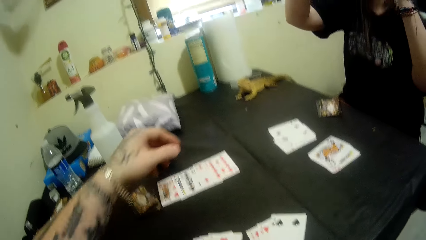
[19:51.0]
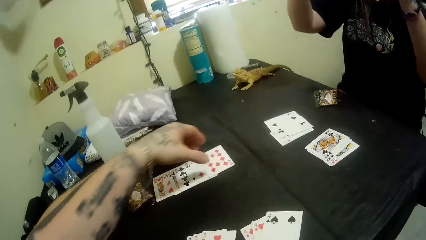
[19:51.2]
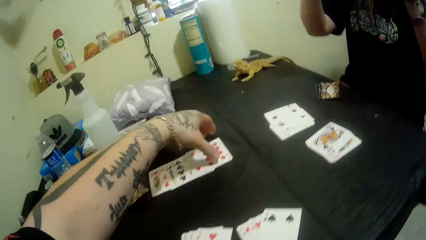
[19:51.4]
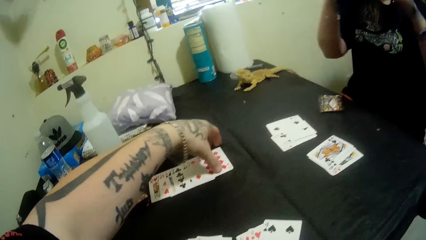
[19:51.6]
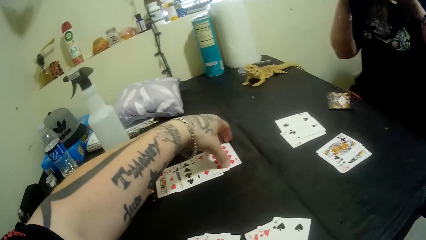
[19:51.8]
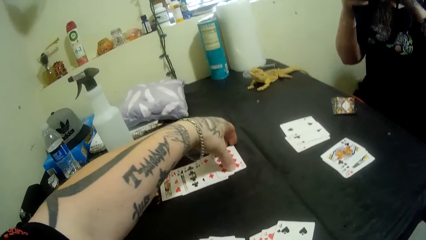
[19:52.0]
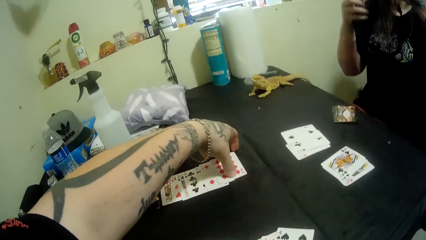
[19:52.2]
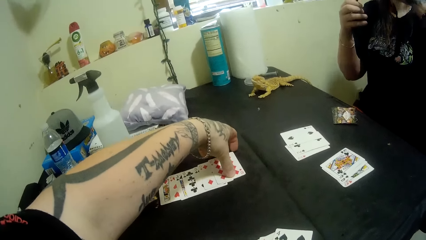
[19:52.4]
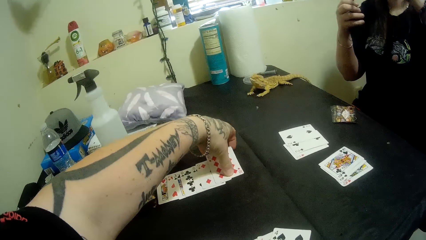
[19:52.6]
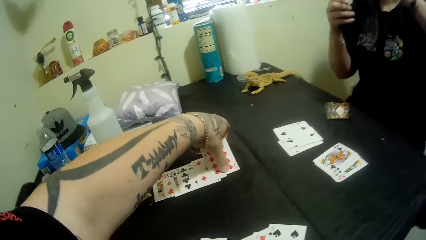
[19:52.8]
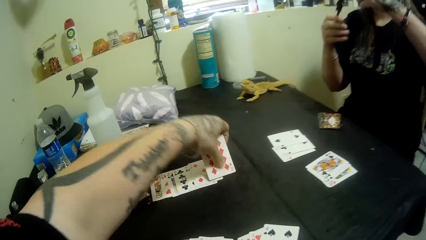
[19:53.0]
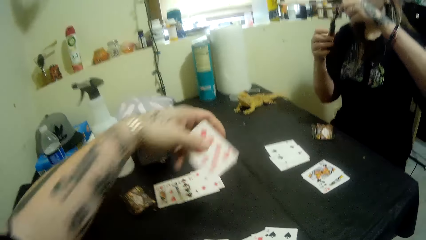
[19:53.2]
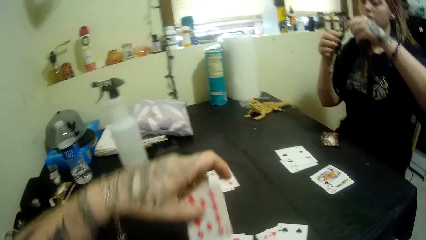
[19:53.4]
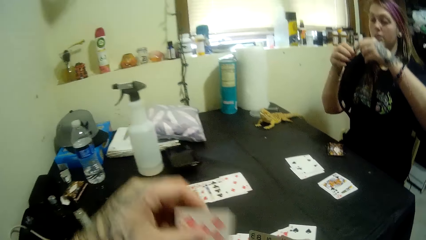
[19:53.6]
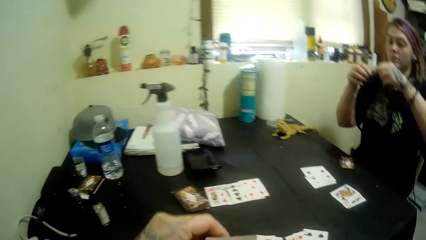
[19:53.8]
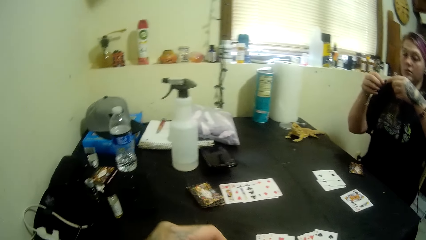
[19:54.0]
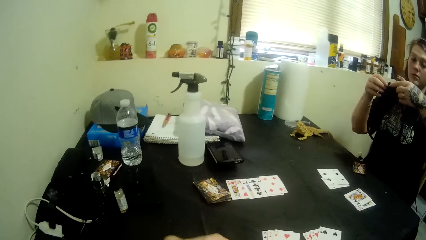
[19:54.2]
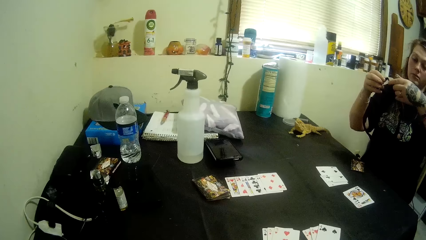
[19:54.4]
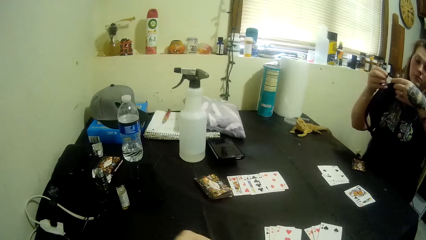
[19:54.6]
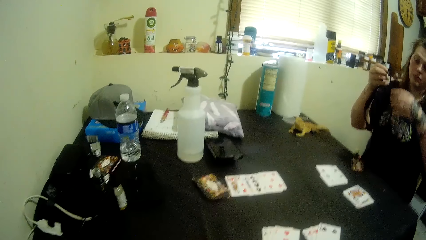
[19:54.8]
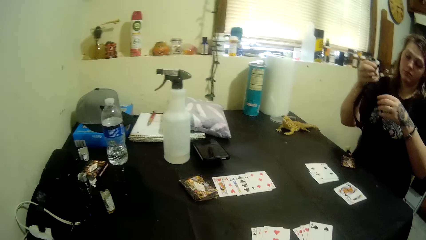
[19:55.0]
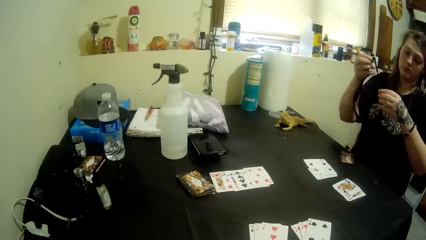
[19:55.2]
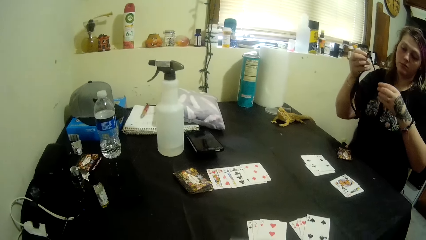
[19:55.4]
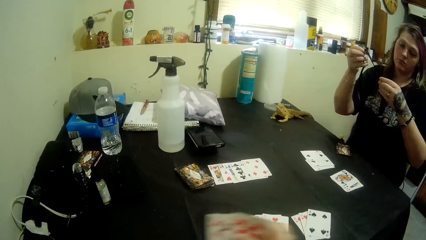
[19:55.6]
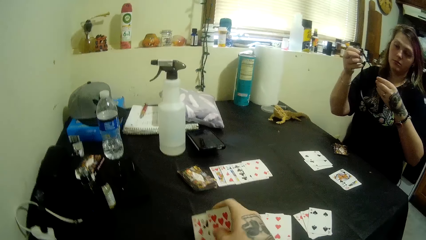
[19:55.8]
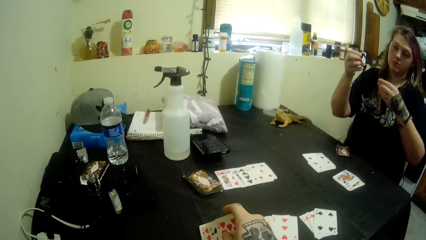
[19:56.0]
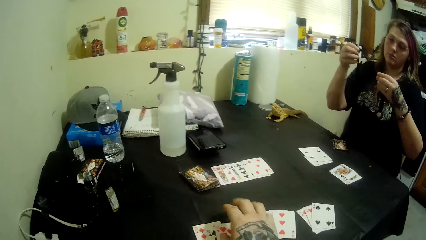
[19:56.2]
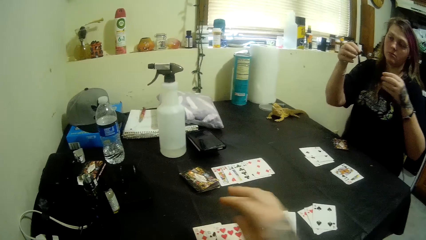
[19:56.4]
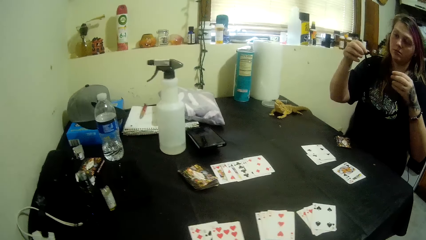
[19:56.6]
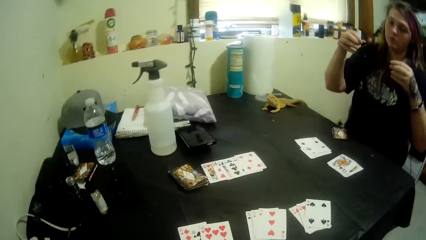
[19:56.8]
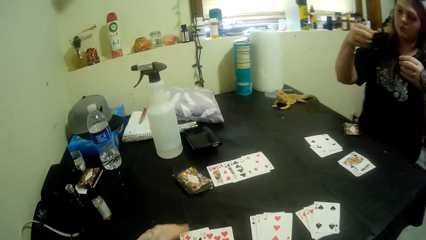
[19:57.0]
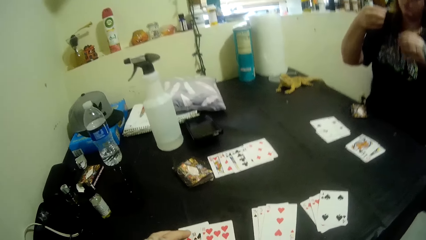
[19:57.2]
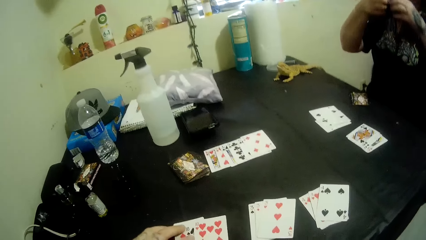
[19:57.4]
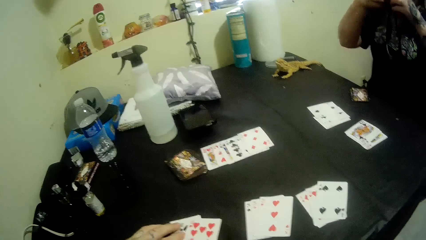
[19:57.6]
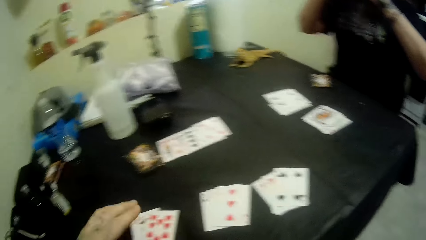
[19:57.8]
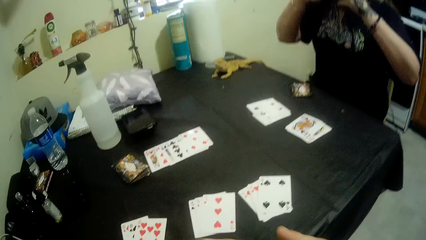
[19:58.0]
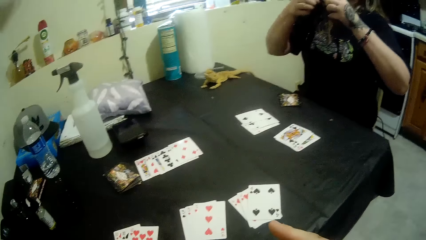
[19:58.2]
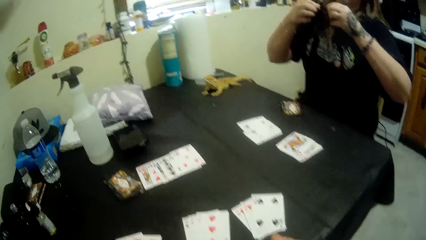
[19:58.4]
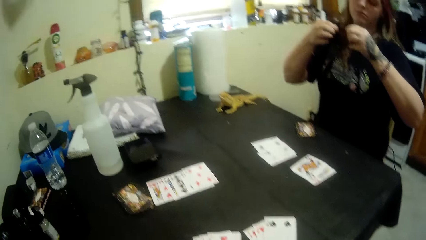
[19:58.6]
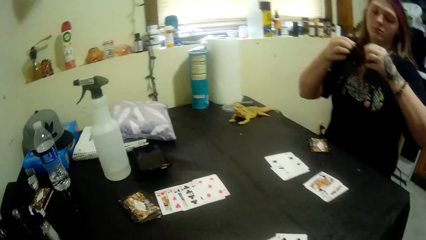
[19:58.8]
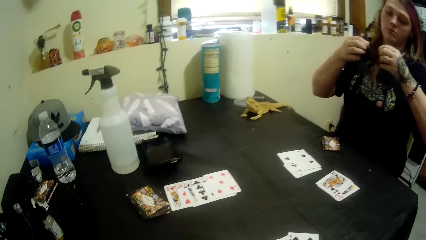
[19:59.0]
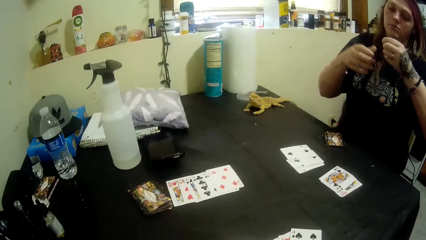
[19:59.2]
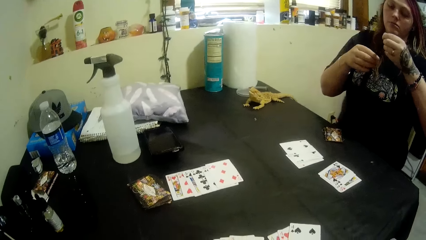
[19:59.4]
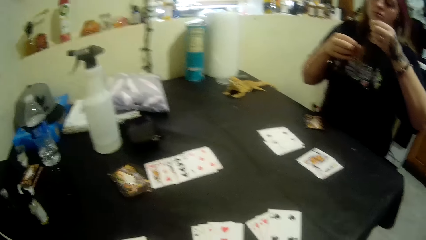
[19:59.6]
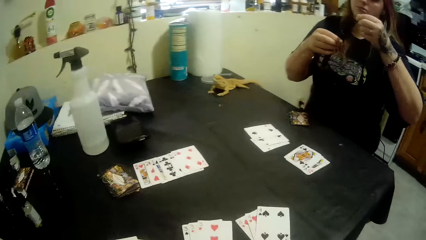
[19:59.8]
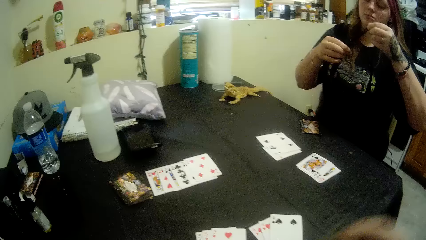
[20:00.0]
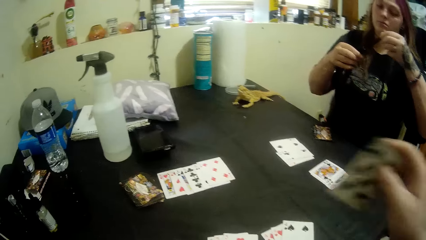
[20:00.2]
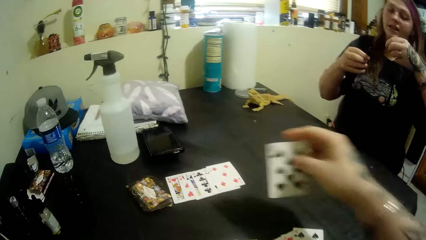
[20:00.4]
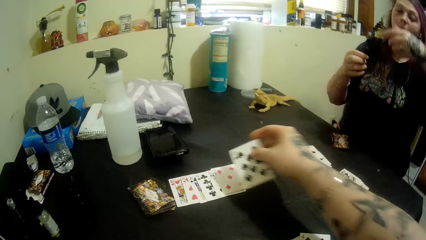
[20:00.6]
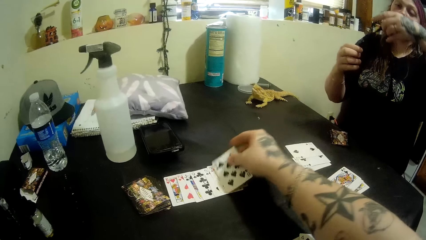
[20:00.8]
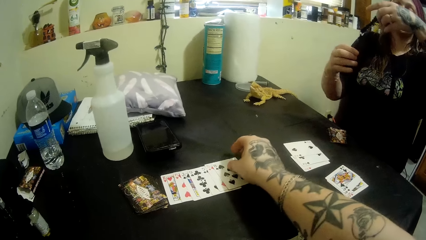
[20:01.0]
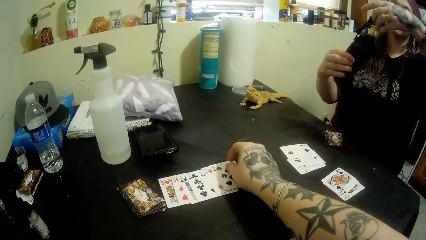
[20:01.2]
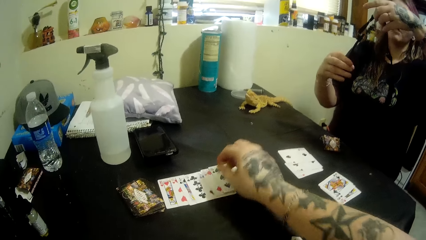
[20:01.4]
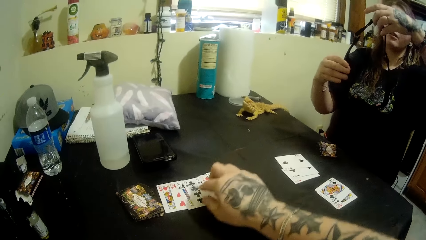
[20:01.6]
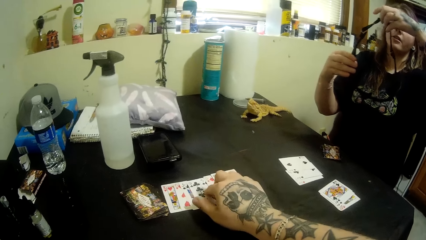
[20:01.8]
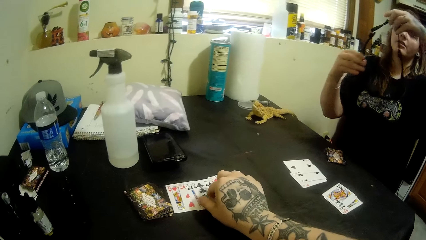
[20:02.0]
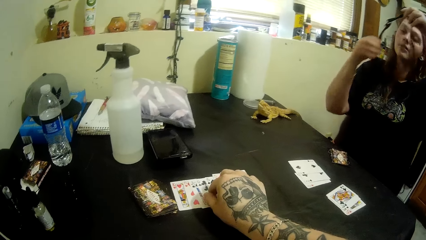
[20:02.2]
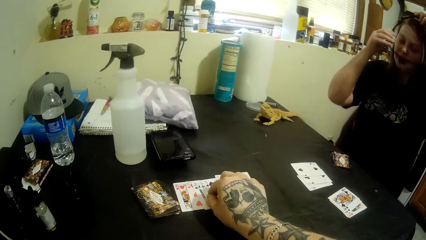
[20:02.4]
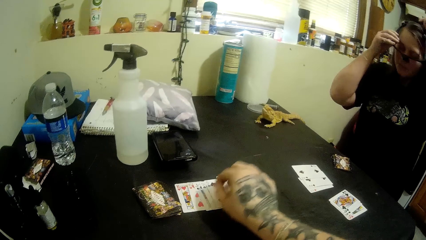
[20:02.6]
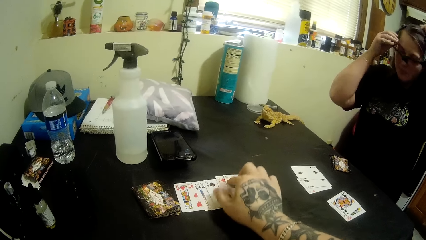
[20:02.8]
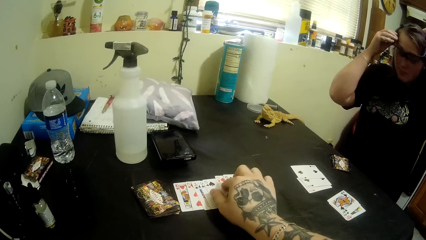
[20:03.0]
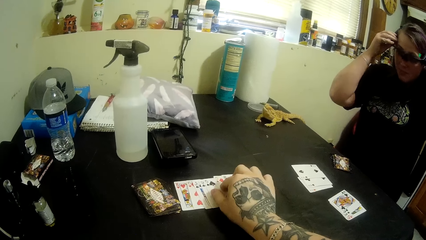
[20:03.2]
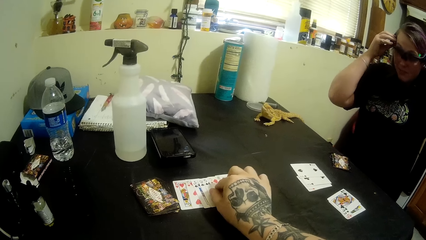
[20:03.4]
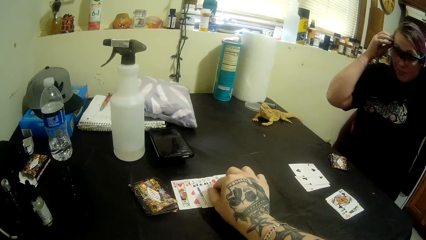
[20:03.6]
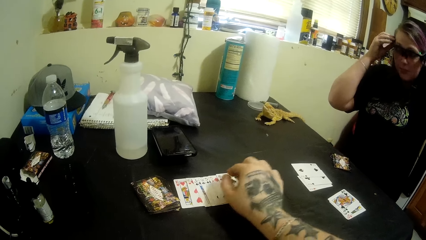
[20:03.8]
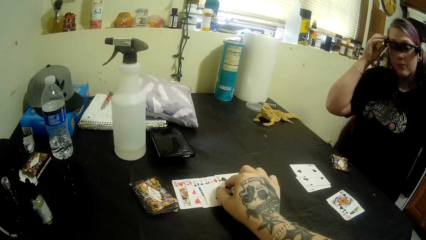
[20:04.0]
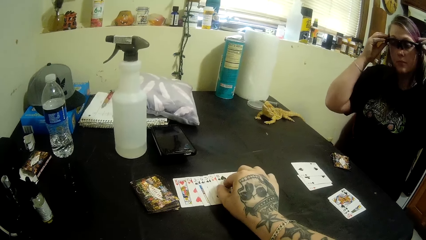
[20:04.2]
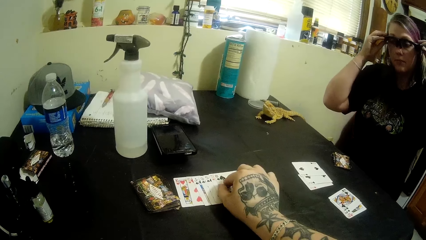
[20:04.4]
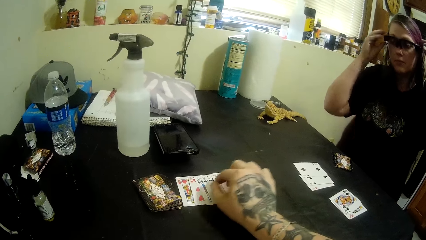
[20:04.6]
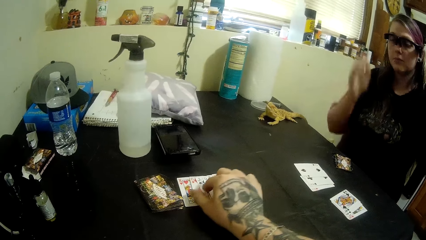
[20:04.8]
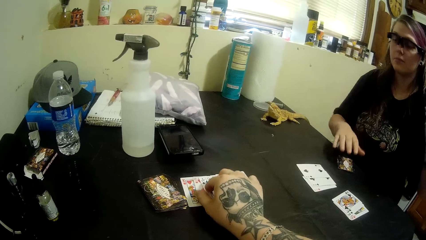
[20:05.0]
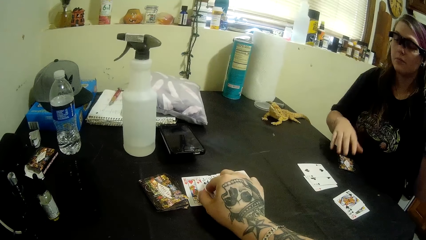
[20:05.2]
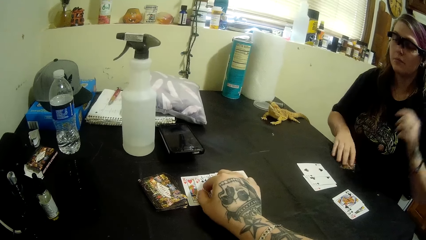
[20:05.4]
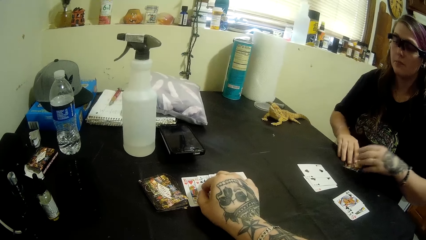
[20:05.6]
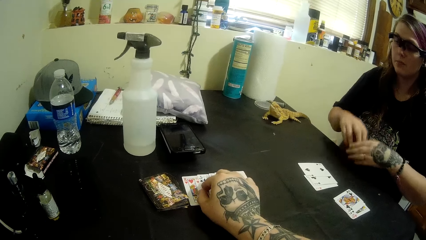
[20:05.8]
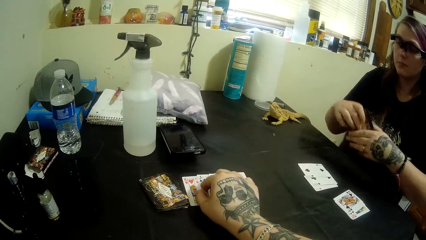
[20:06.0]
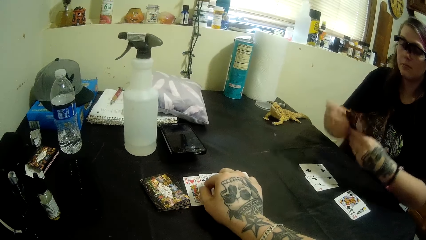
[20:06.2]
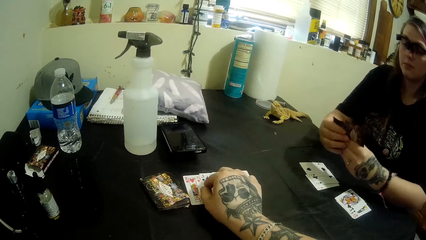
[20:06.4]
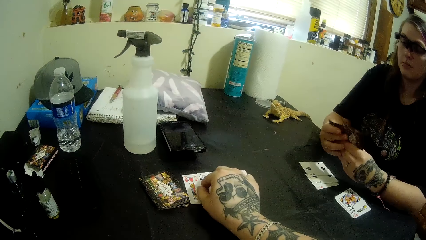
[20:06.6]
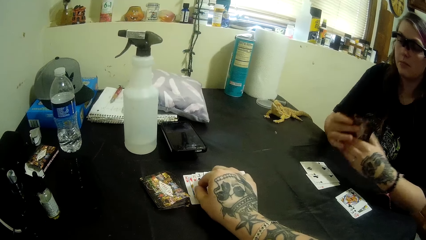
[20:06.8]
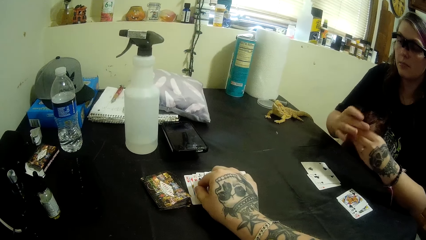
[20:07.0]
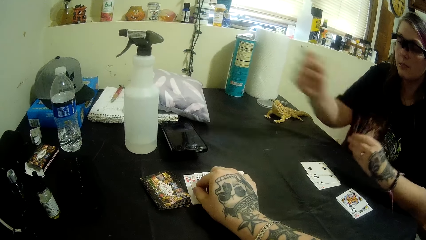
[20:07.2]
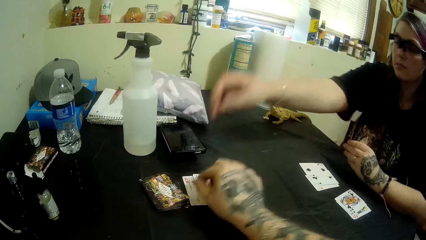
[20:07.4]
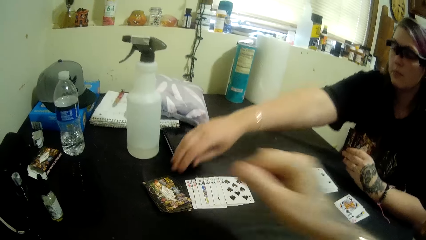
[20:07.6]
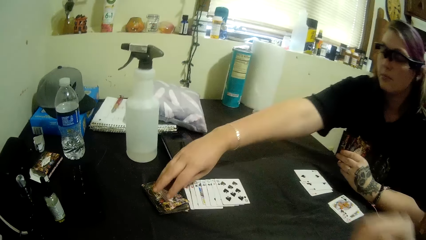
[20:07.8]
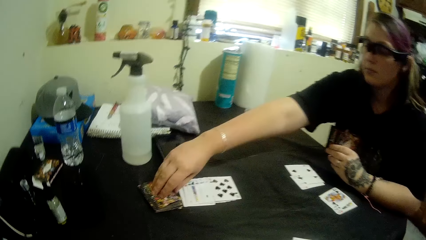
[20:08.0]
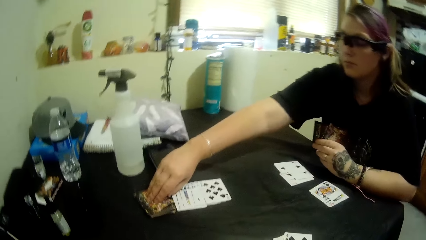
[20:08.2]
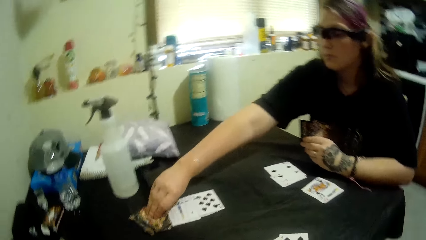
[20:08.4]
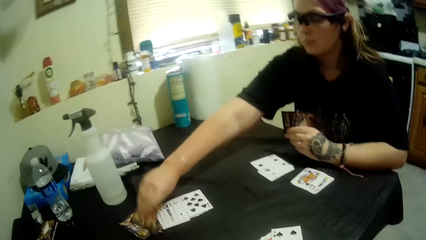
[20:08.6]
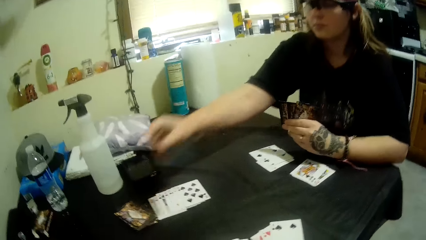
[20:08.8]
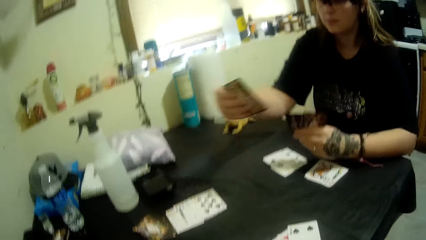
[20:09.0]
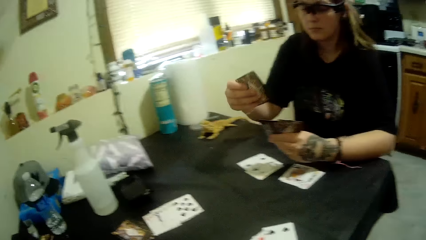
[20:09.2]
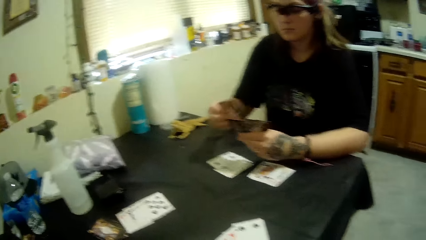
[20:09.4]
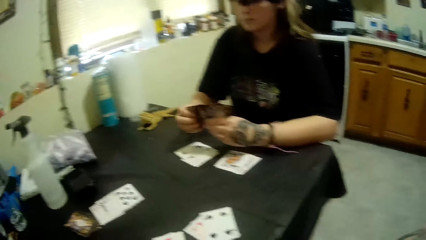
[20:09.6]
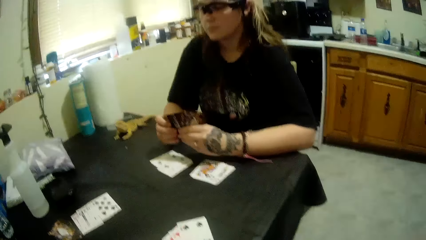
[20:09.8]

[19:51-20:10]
The lady adjusts goggles. The camera wearer picks the 10 of diamonds from the table. She adjusts the glasses. She puts the 10 of hearts, diamonds and spades beside her. She adjusts the cards on the table. The lady adjusts the goggles. The camera wearer puts spades on the table. She arranges the cards on the table. The lady wears the goggles. The lady picks her cards. The lady picks a card.
